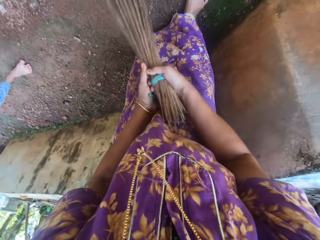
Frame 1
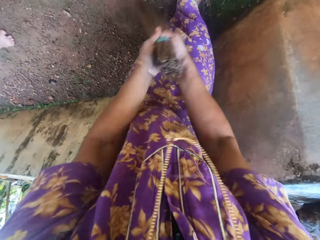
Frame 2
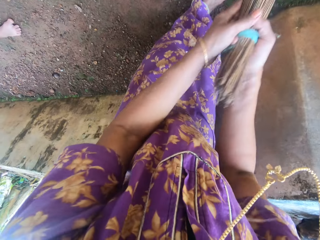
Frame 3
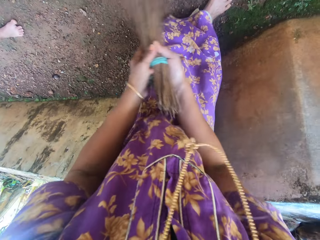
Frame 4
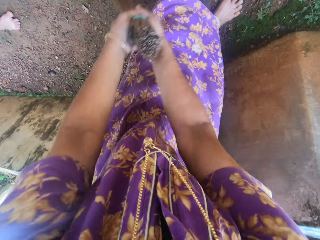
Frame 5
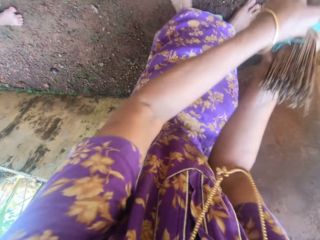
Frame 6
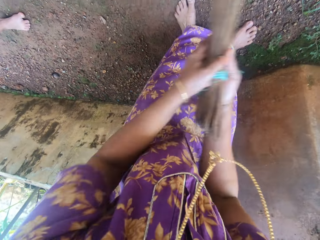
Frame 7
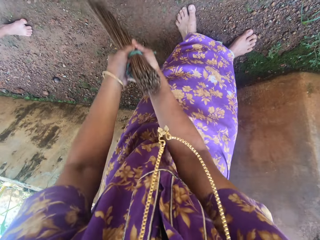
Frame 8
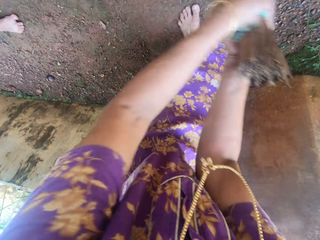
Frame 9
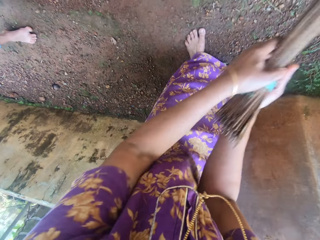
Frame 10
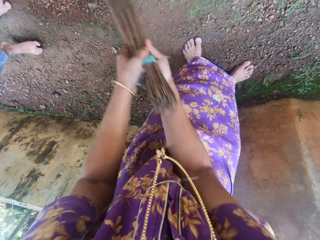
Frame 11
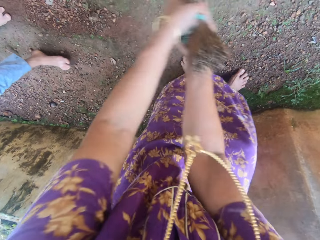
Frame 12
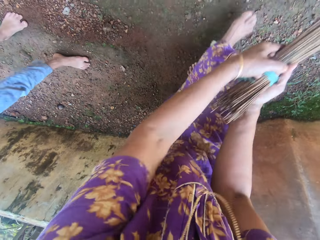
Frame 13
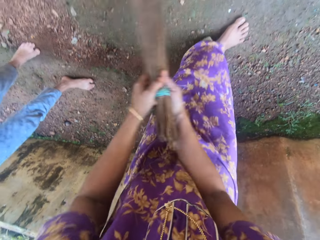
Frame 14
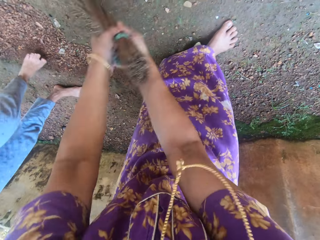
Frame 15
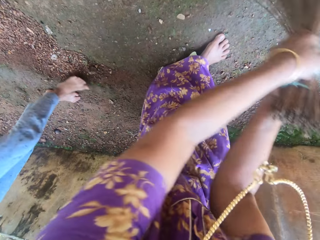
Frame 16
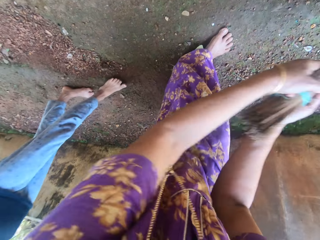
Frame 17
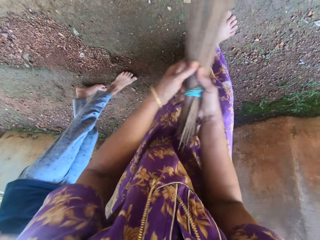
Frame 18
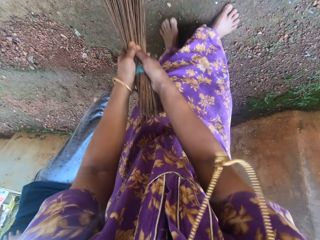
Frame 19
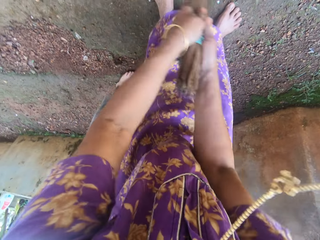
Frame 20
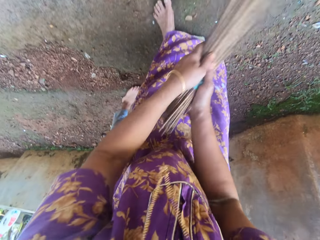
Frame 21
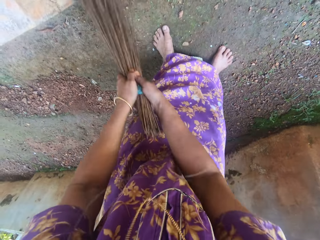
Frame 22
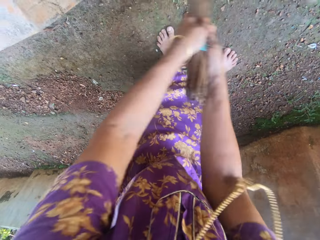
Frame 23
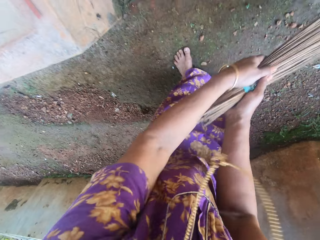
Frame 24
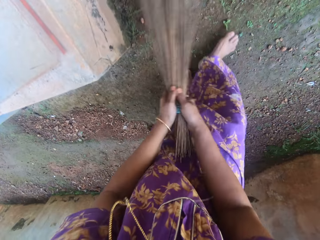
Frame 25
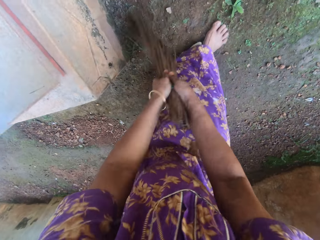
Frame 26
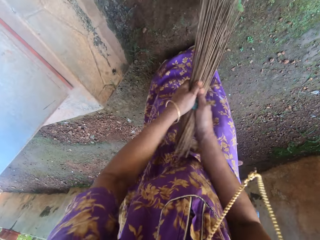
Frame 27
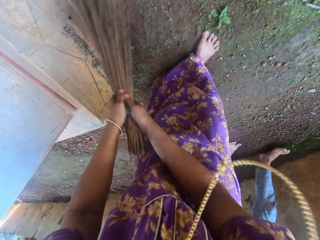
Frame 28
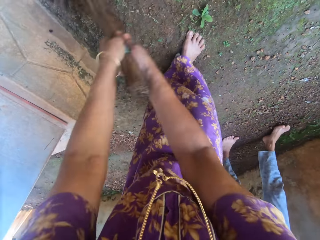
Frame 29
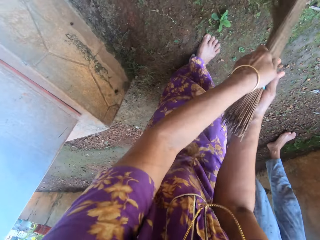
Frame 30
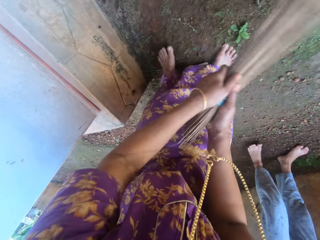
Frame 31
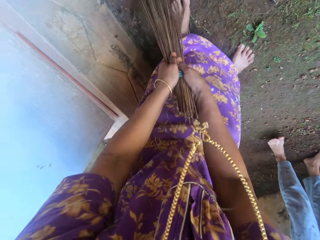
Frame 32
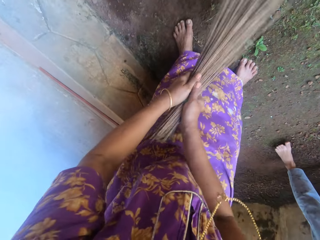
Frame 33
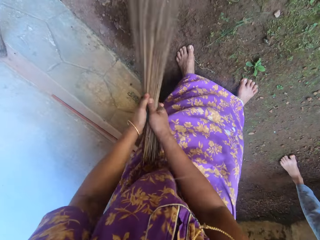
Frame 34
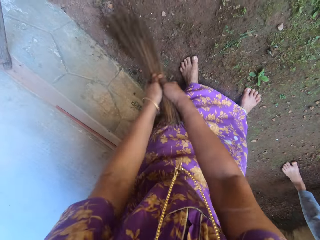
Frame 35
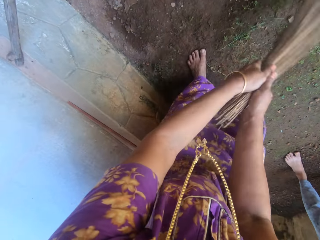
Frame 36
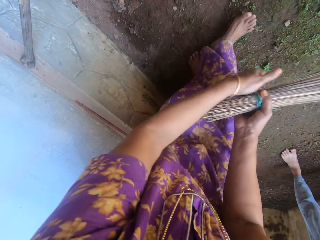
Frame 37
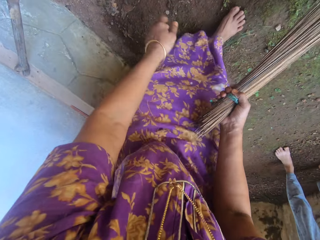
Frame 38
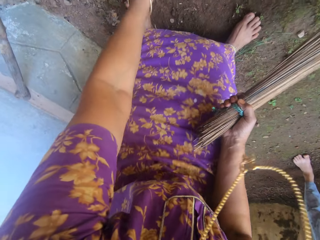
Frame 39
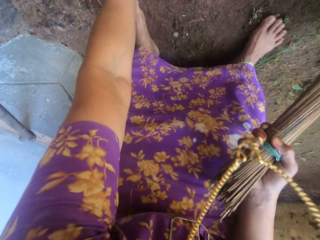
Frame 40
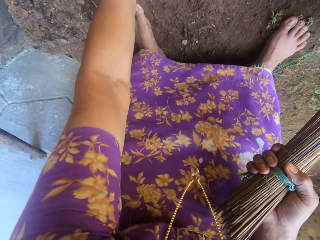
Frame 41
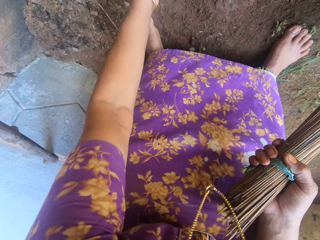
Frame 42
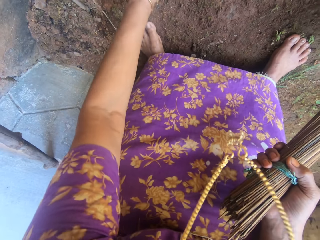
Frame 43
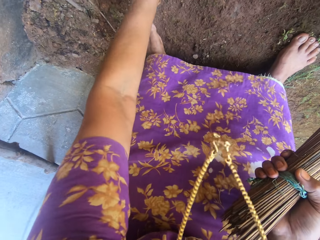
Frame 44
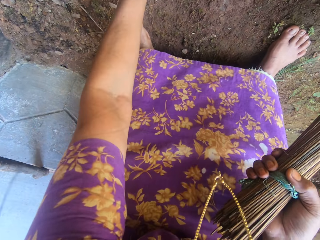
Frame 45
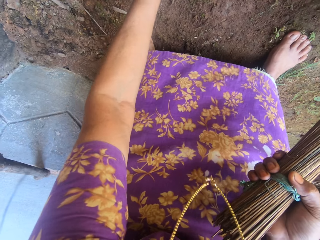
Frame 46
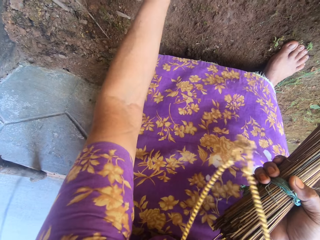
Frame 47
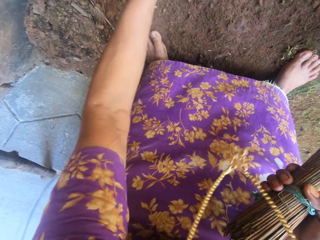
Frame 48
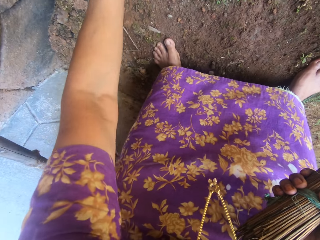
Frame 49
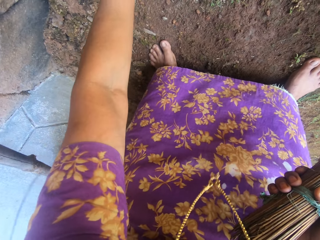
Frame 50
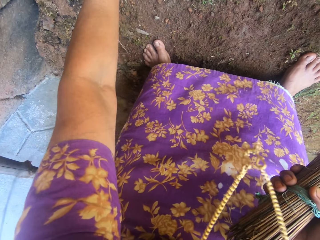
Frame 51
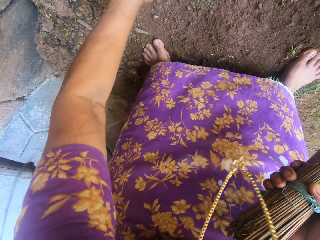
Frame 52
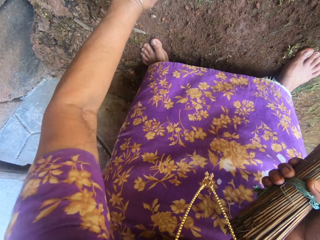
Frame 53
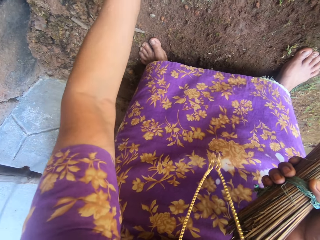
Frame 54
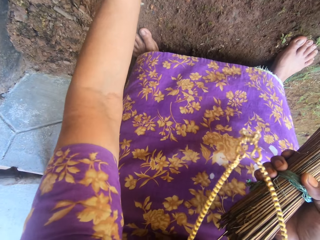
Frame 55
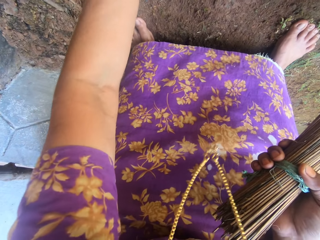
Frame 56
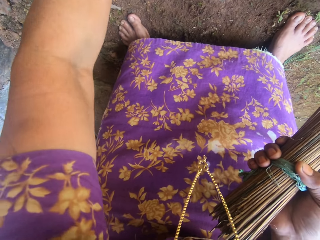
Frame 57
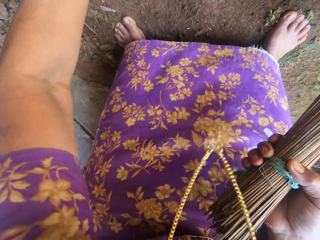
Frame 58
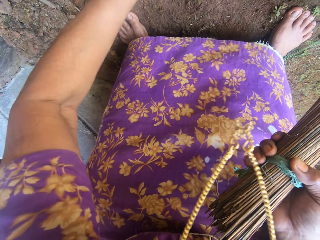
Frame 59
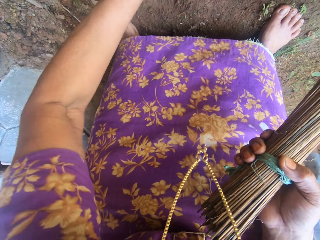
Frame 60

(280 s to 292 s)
The camera wearer sweeps with both hands. A child walks behind the camera wearer as they sweep. The camera wearer sweeps the ground. They uproot grass.

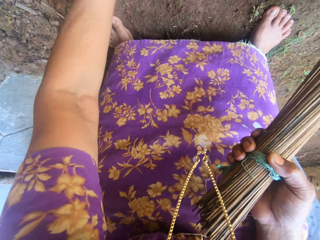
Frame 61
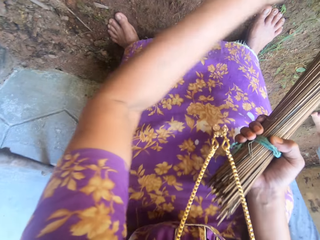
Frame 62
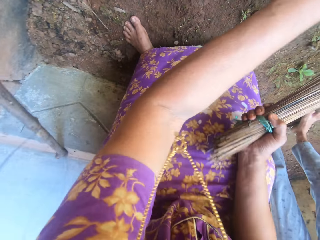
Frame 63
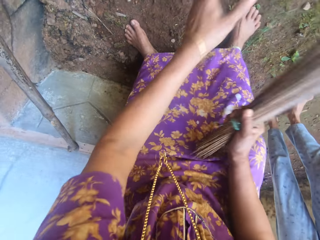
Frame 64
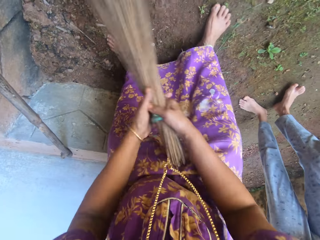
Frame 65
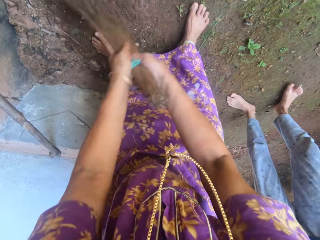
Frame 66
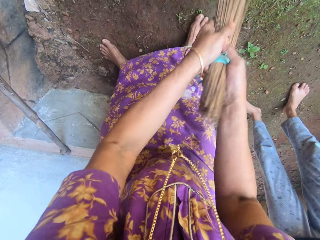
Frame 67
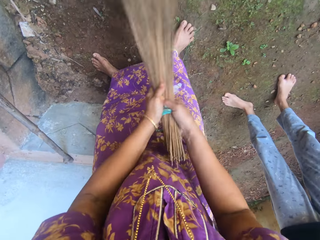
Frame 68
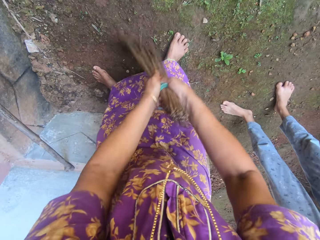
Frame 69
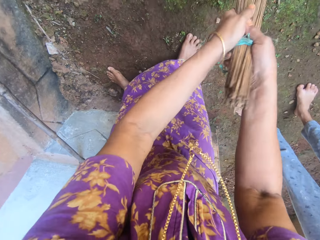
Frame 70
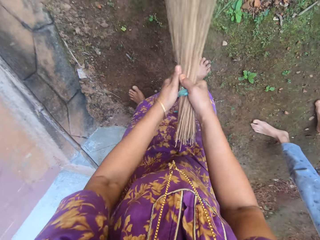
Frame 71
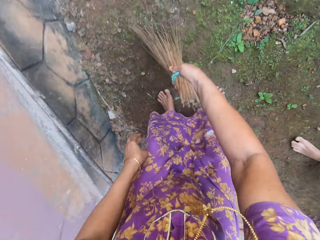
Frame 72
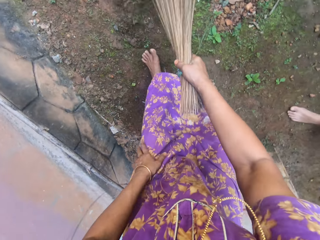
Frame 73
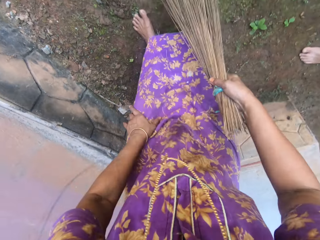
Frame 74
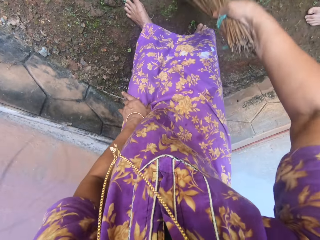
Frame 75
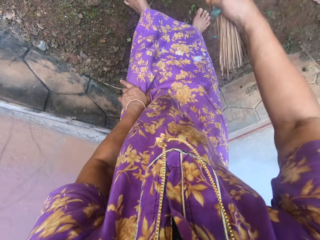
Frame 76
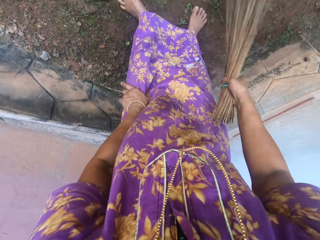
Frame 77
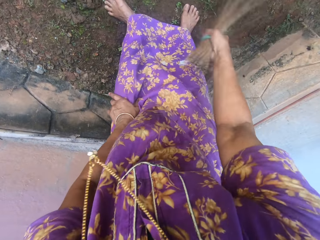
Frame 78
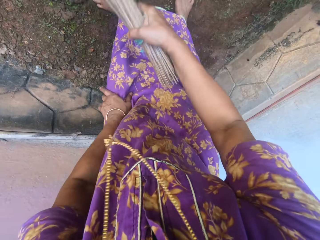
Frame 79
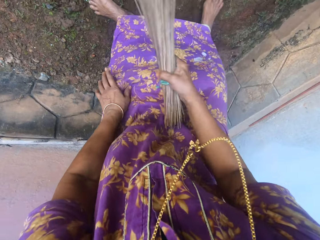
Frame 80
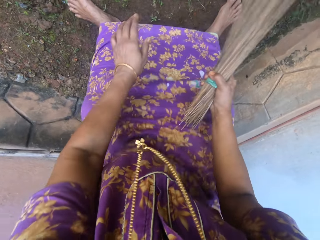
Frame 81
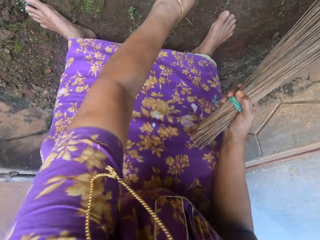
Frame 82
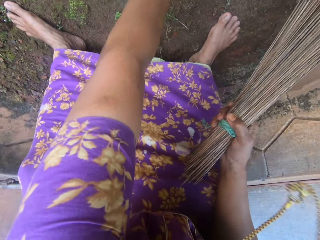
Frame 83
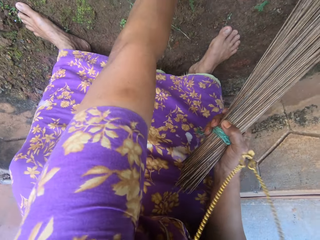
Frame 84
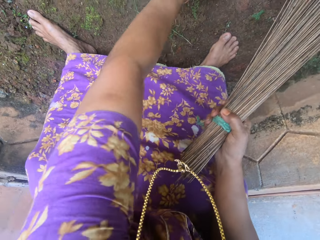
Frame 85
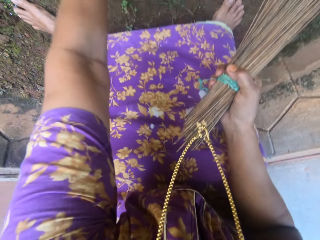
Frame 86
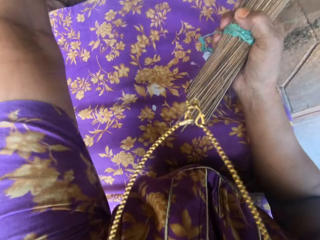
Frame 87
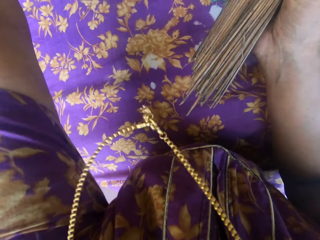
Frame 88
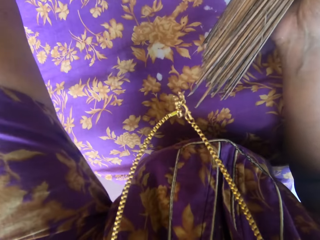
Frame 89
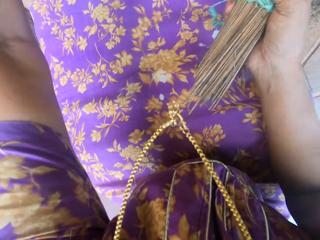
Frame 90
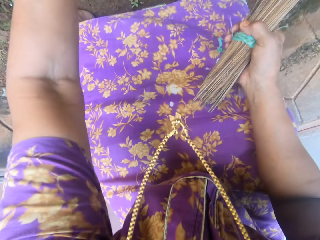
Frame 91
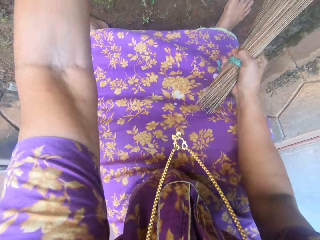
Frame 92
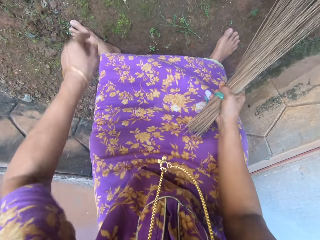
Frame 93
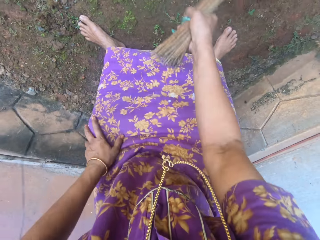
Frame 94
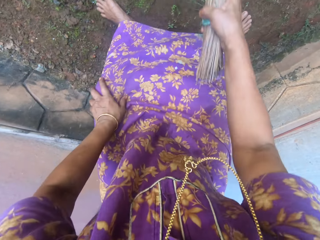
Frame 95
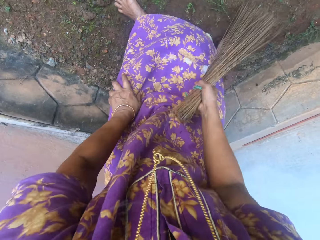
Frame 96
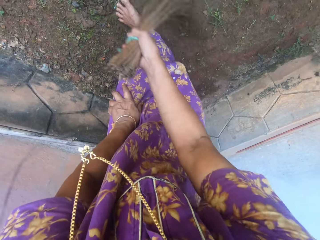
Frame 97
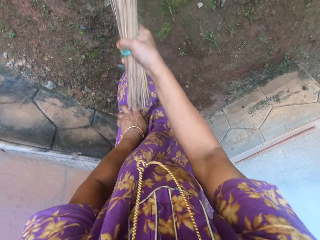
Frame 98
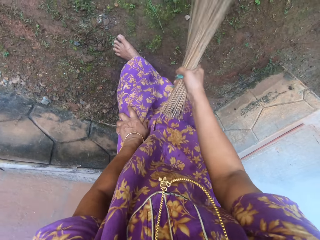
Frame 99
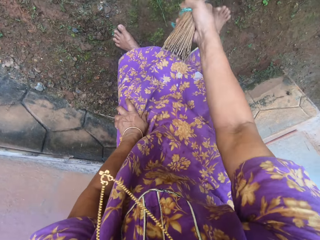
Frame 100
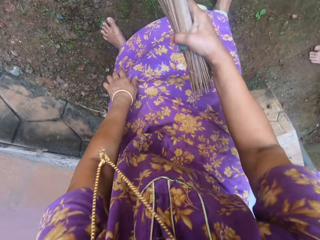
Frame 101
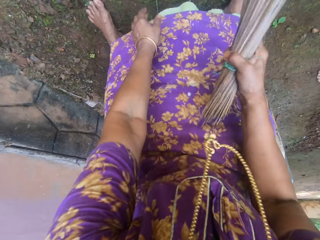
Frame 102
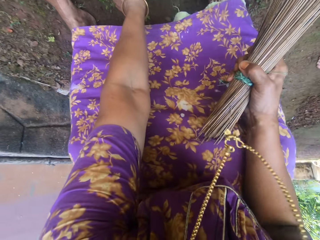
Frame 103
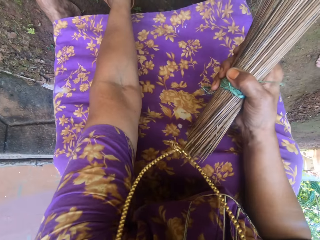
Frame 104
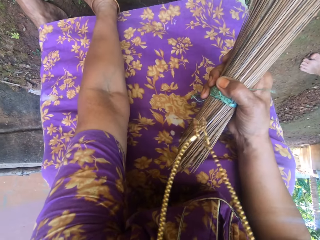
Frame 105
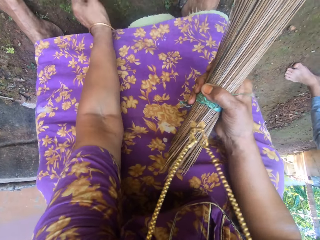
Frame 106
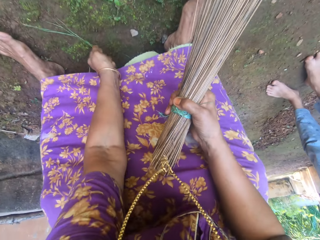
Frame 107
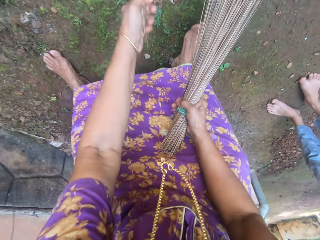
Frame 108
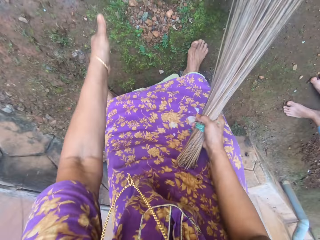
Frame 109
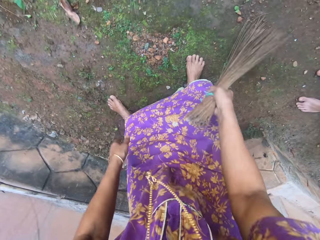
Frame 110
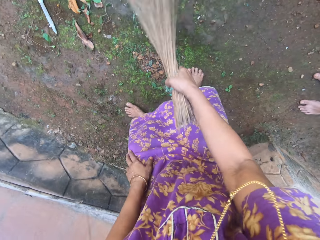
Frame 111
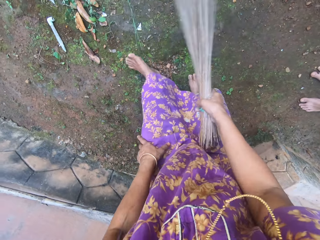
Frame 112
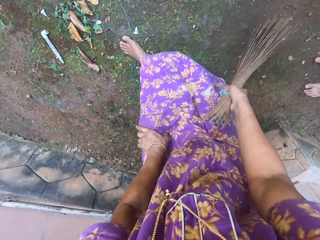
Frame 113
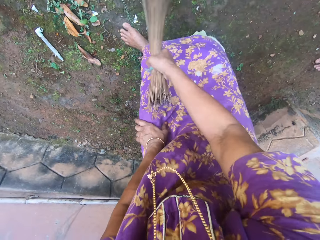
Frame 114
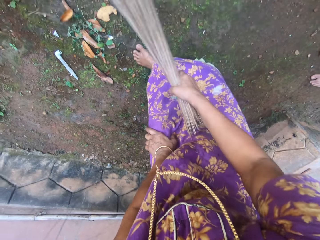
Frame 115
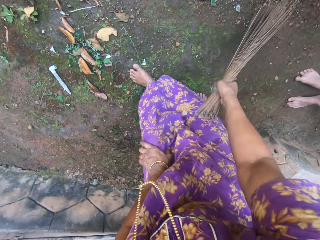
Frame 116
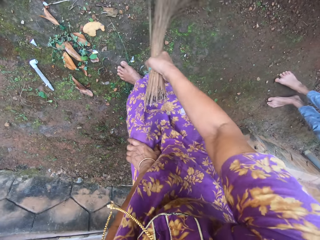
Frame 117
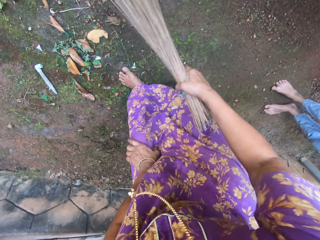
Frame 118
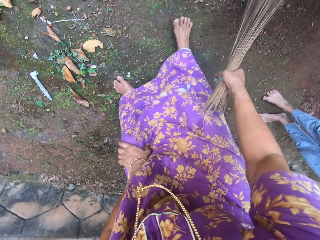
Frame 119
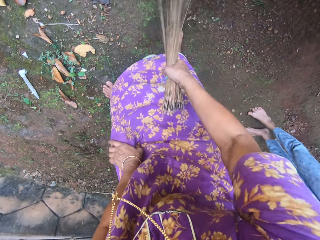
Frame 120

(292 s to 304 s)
The camera wearer throws the grass away. They hold the broom and sweep the compound. They remove weeds. They sweep the compound. They remove weeds. They sweep the compound.
